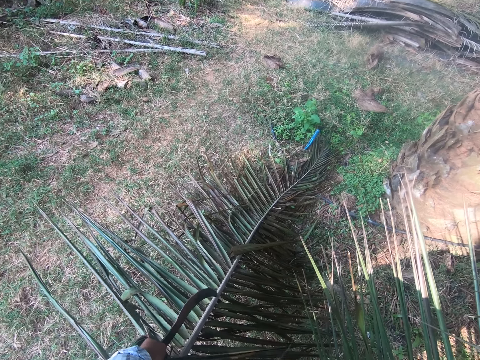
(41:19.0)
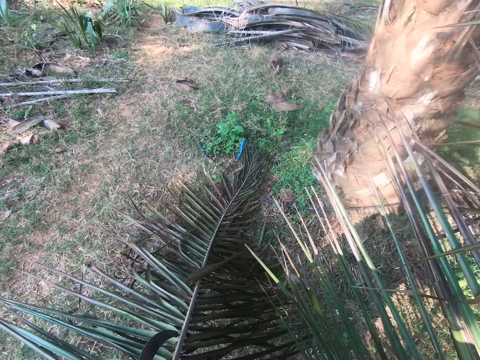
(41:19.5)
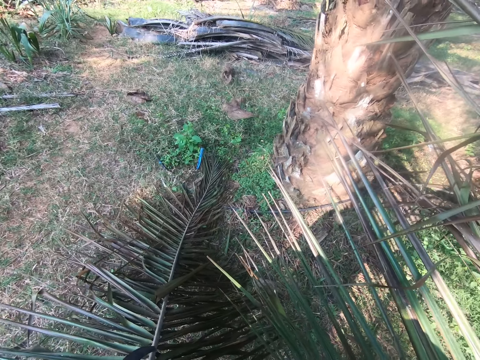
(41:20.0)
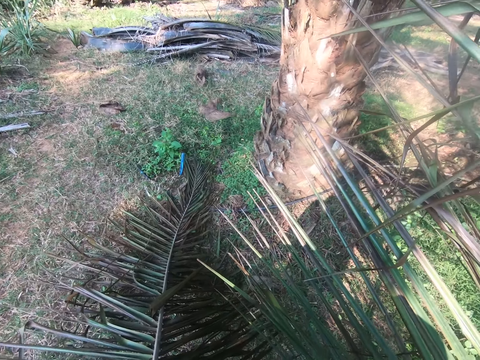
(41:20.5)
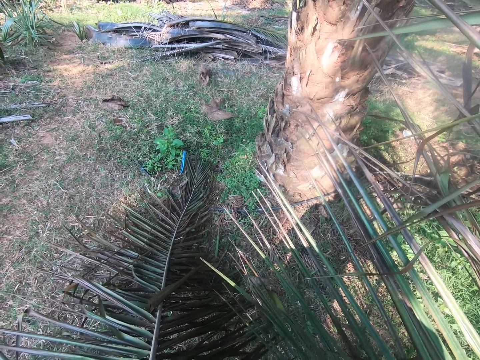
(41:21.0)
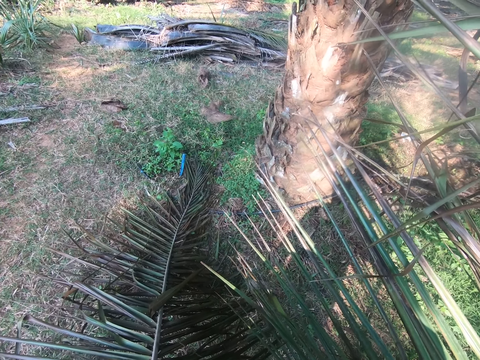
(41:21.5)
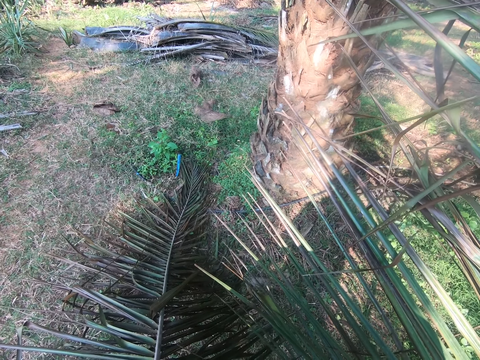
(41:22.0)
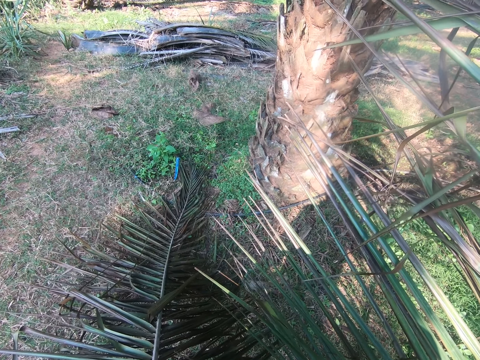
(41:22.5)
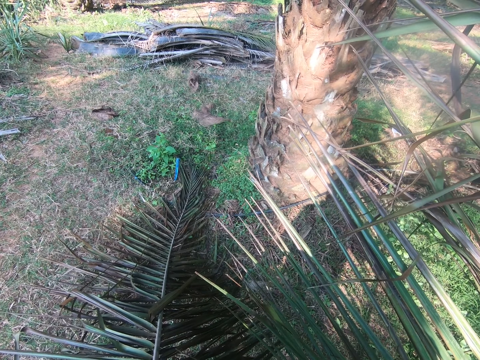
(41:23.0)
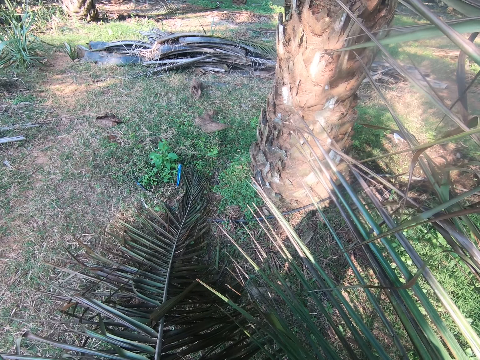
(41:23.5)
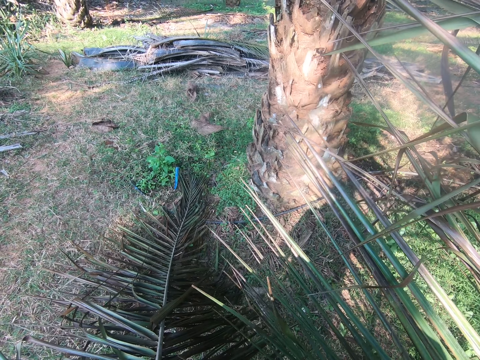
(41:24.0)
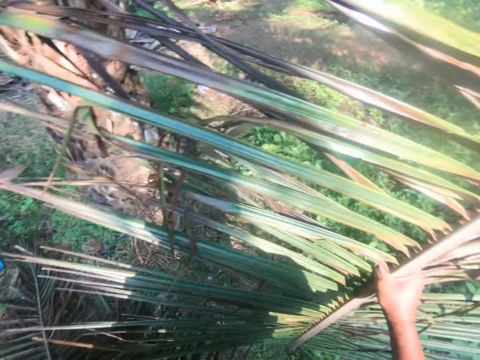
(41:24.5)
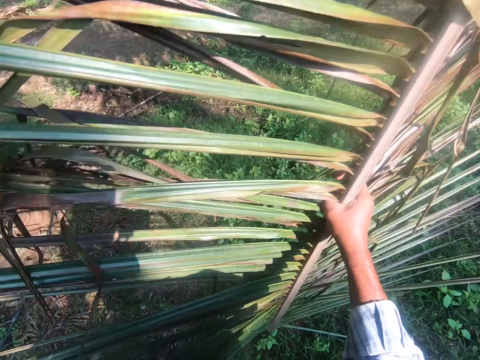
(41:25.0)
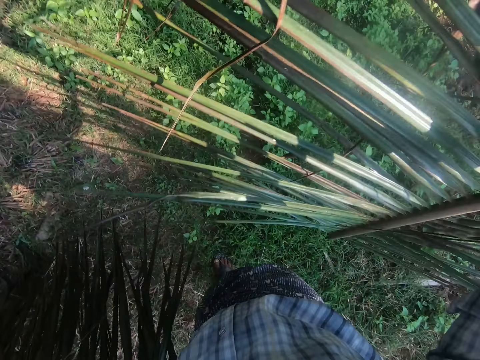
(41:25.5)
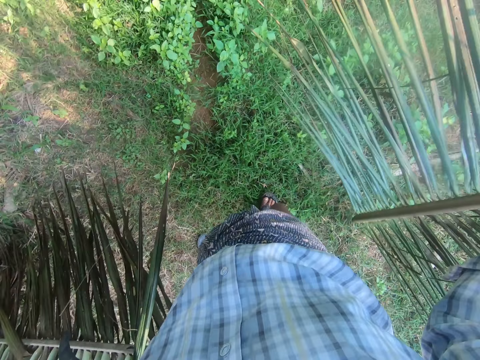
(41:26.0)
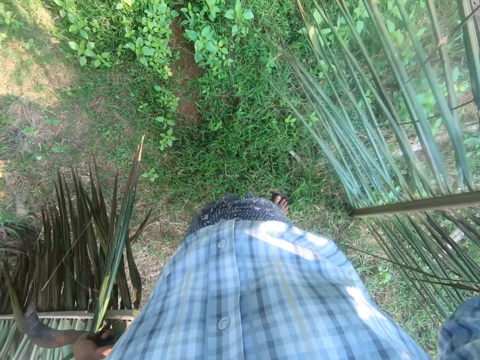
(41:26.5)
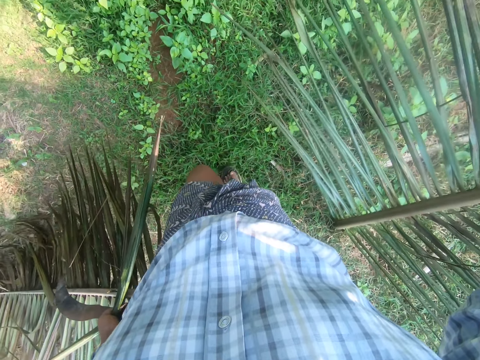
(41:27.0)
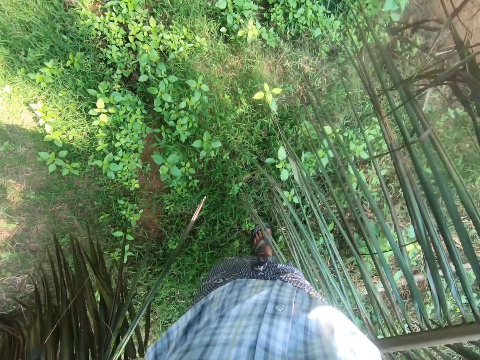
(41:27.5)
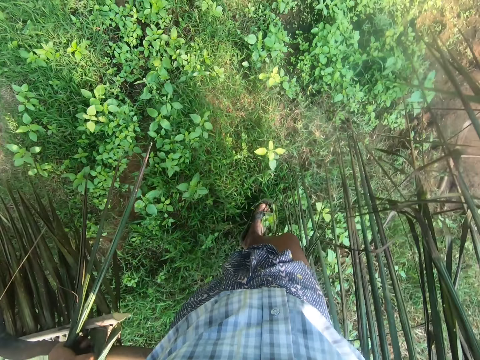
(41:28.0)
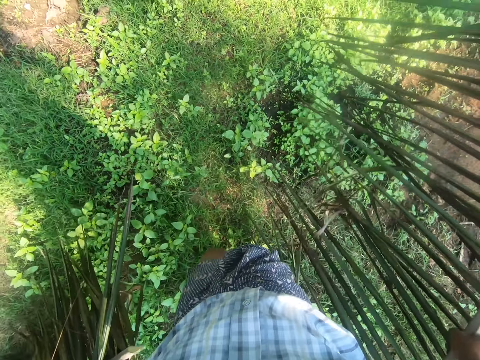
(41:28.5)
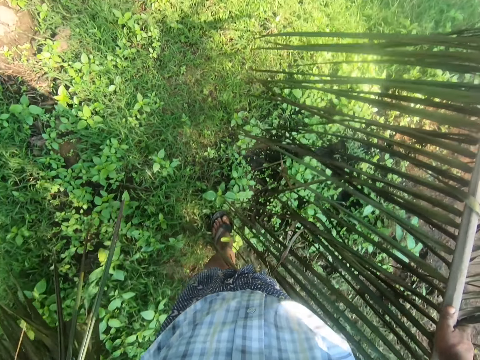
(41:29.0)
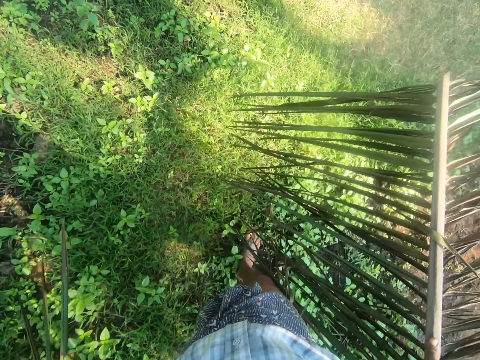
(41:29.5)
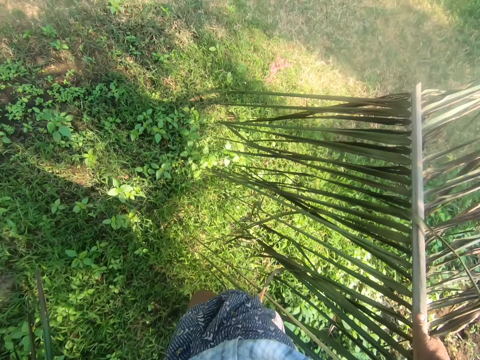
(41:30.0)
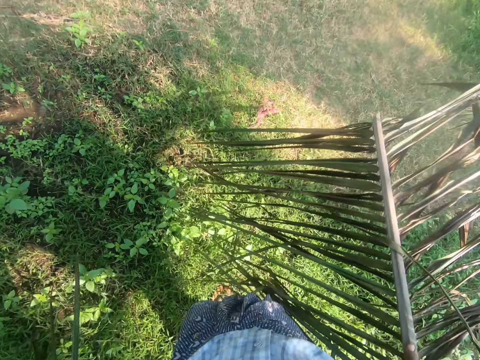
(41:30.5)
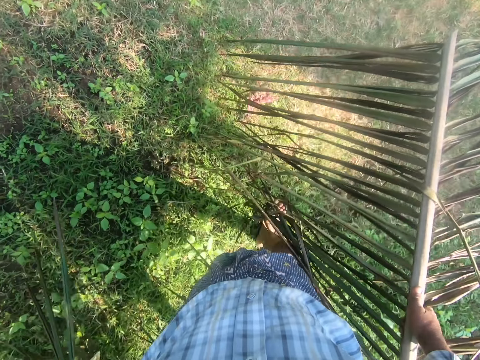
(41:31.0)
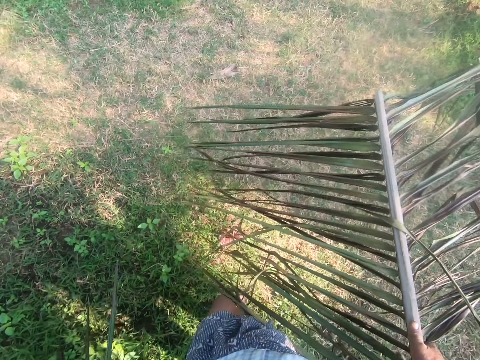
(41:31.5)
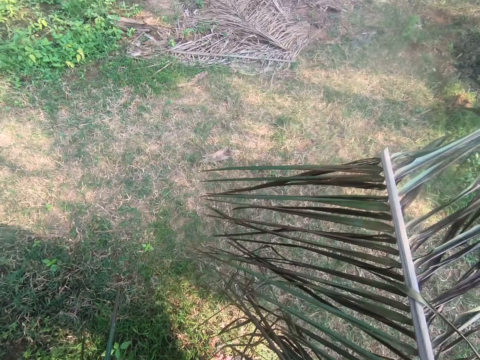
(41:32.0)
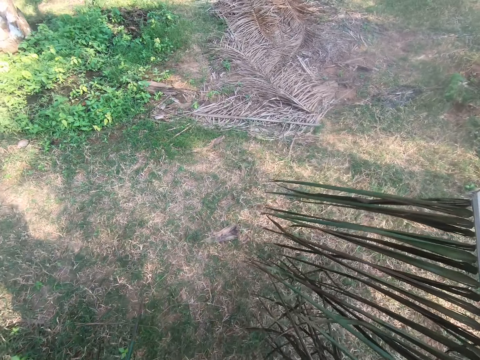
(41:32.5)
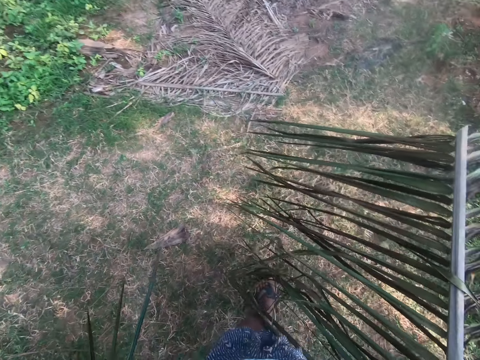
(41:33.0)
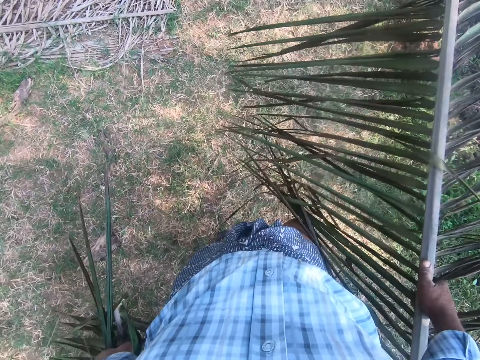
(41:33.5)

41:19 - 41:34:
The camera wearer looks around. They walk around.

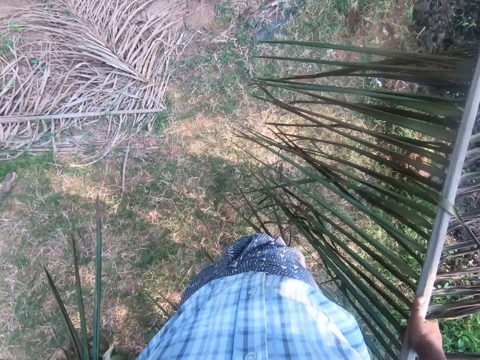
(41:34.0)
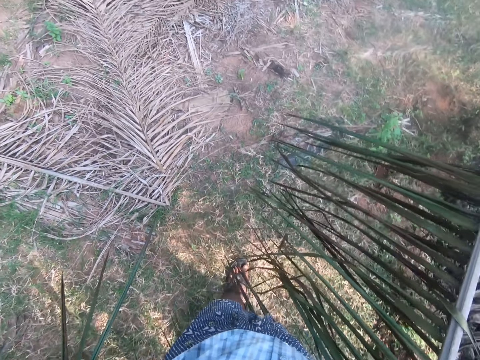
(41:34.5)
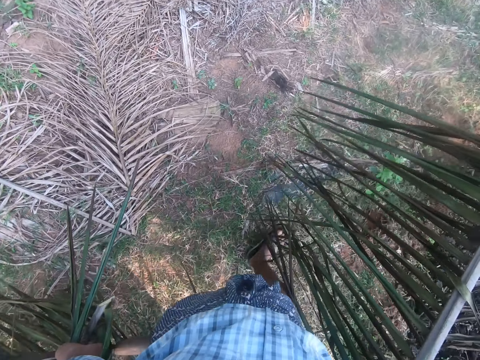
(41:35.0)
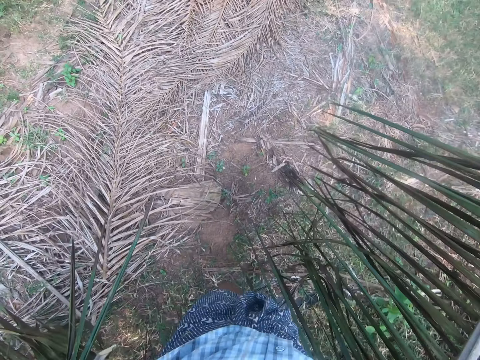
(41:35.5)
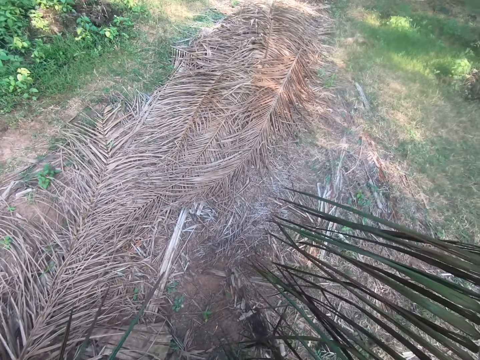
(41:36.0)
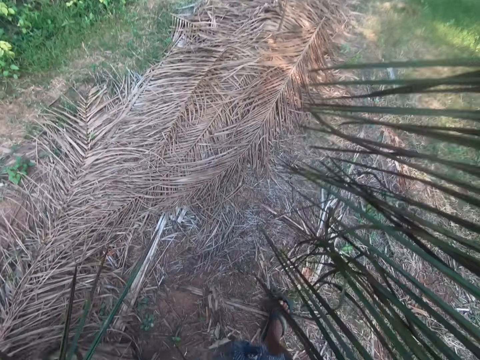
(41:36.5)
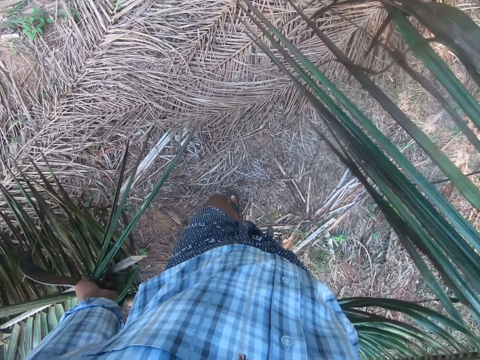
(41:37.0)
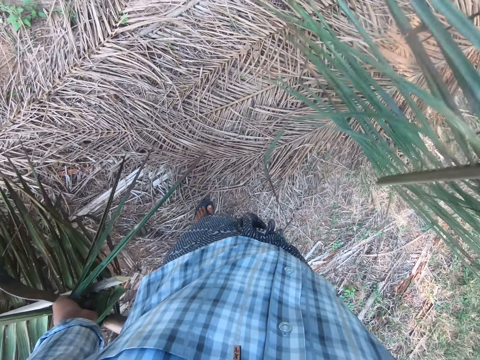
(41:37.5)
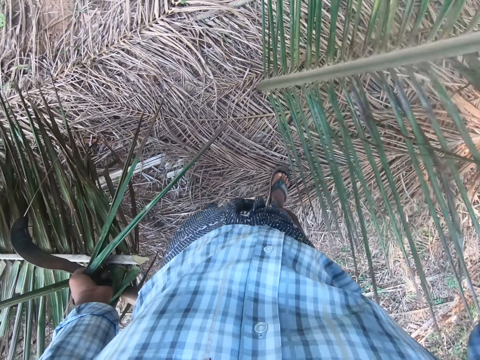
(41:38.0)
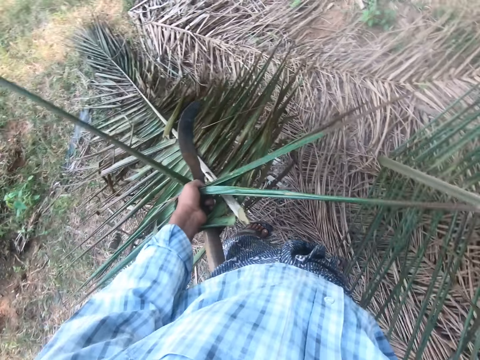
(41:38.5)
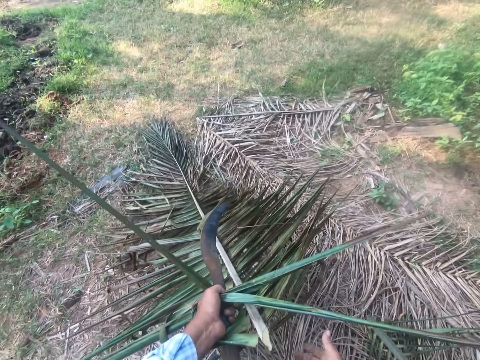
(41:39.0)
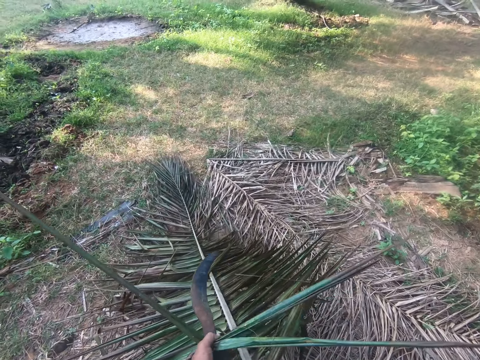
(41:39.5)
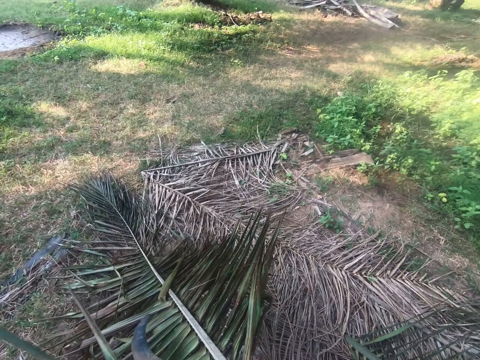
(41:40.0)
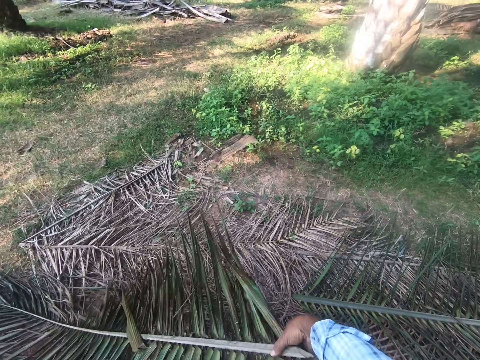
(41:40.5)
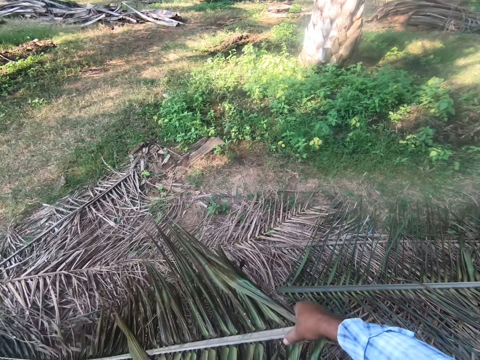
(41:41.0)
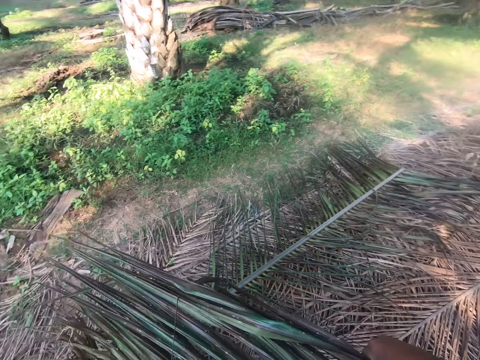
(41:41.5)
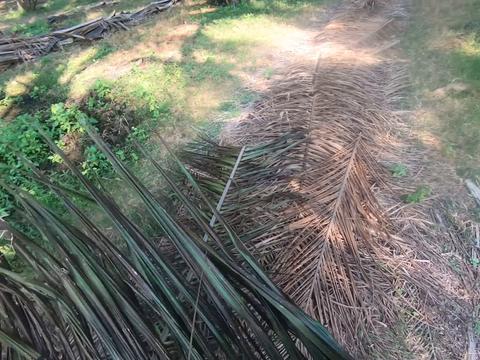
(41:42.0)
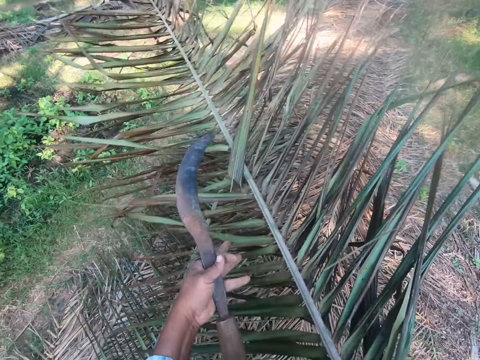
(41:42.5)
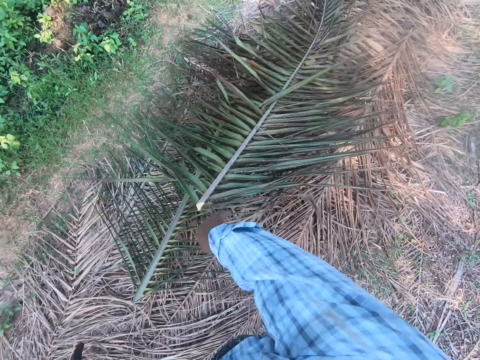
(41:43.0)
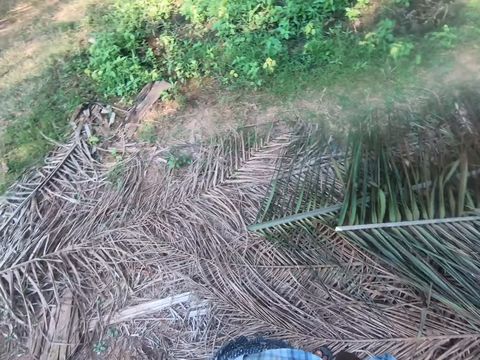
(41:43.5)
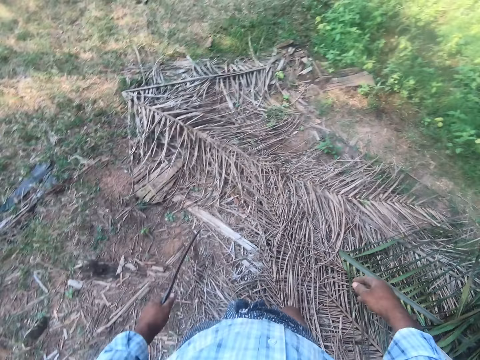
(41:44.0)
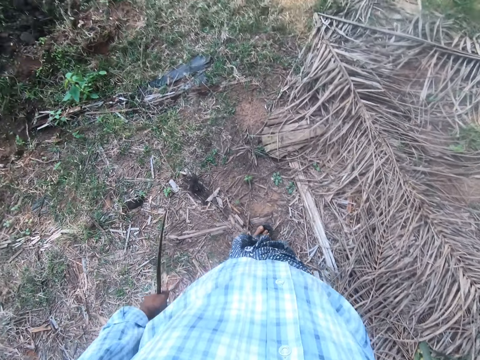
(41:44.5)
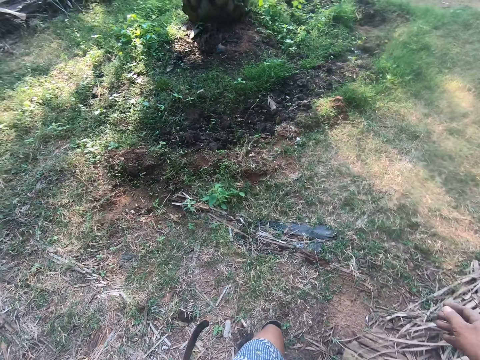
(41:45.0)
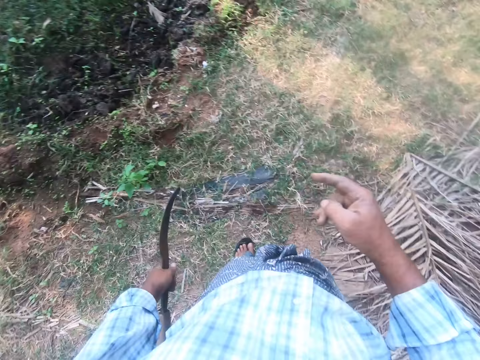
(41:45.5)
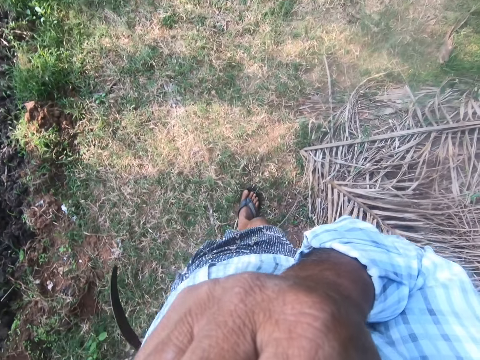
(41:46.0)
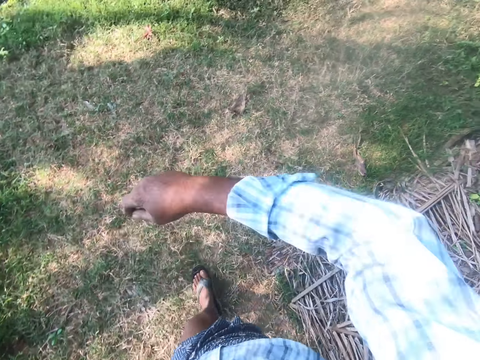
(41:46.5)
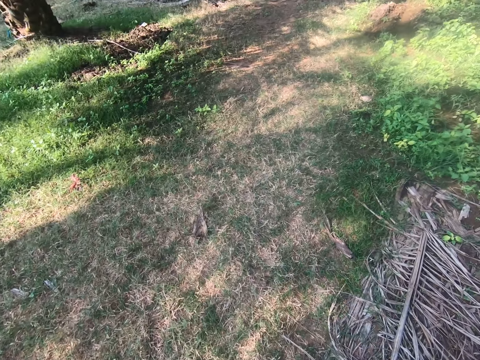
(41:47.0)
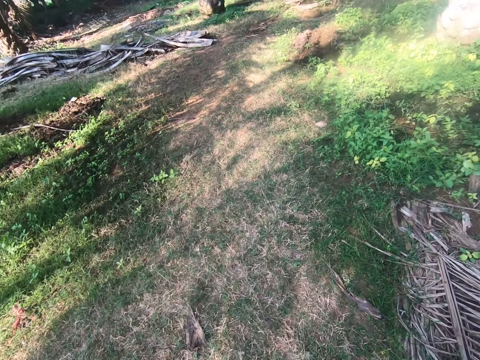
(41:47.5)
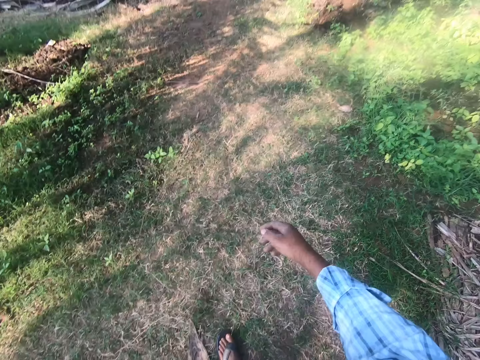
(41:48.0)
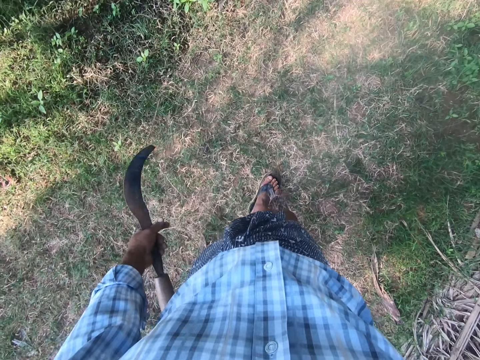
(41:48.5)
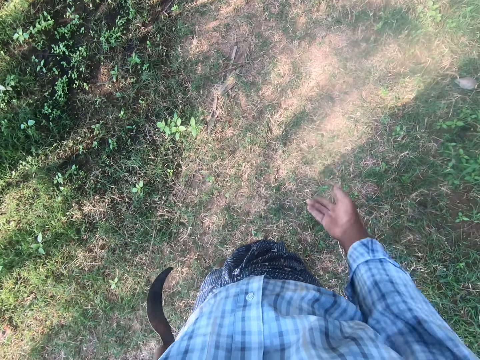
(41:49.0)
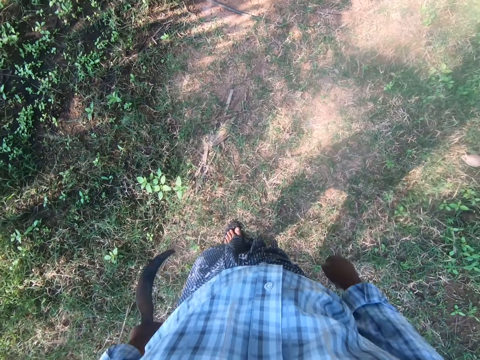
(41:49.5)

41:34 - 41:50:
The camera wearer drops the palm fronds on a heap of palm fronds. They turn around, scrub the face and walk around.
